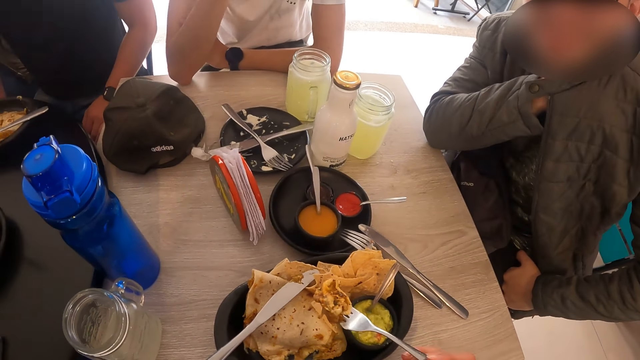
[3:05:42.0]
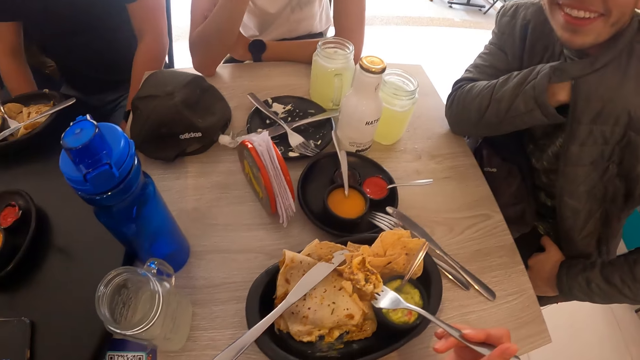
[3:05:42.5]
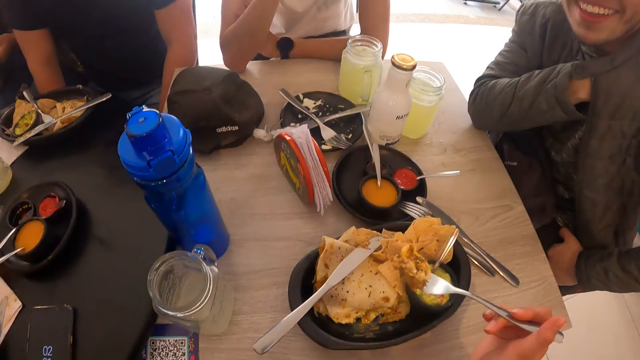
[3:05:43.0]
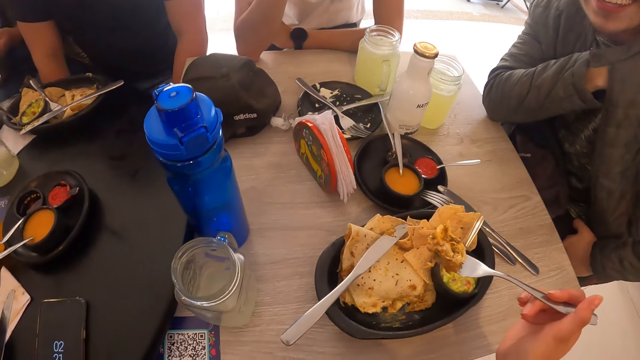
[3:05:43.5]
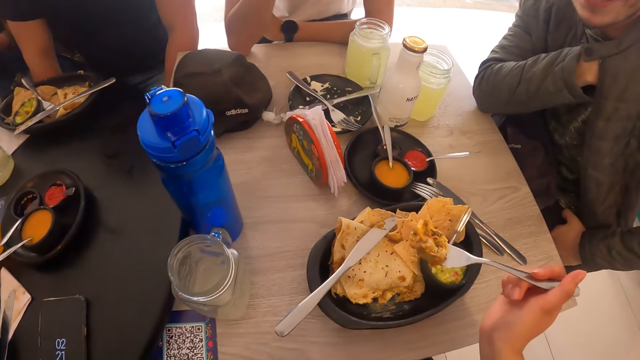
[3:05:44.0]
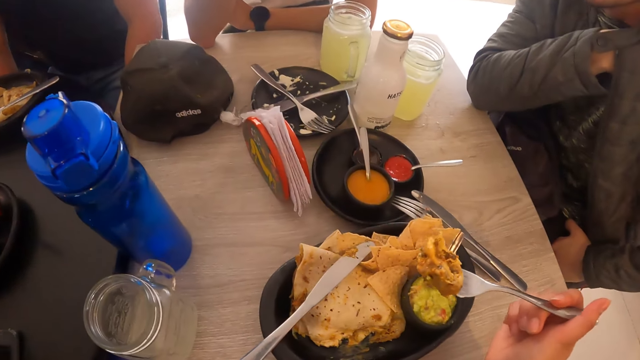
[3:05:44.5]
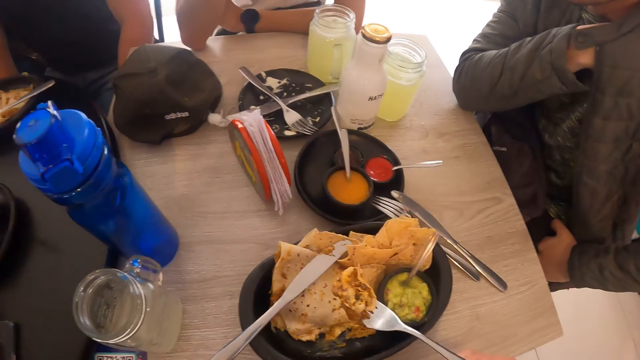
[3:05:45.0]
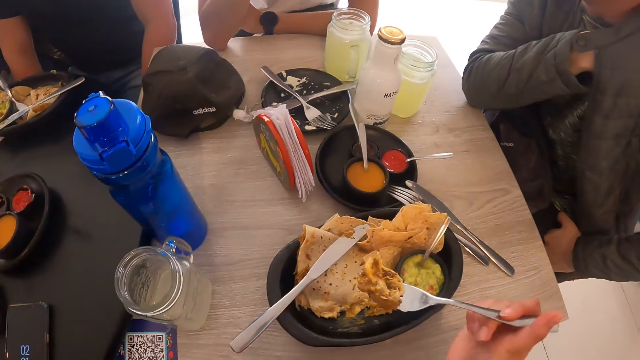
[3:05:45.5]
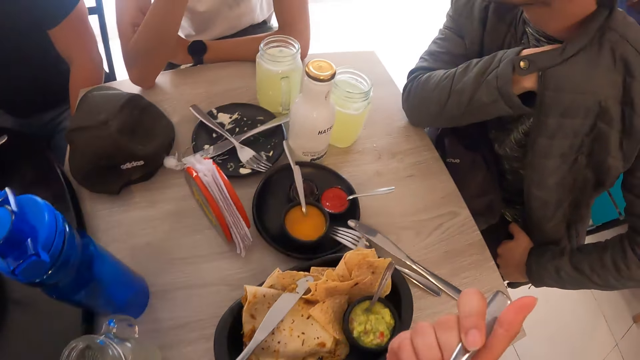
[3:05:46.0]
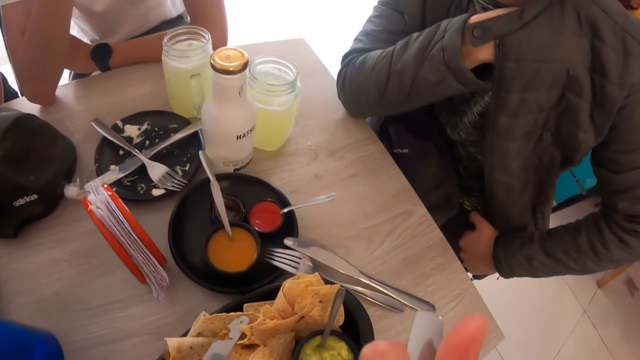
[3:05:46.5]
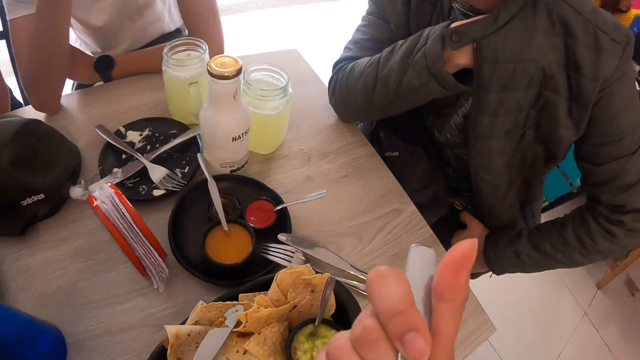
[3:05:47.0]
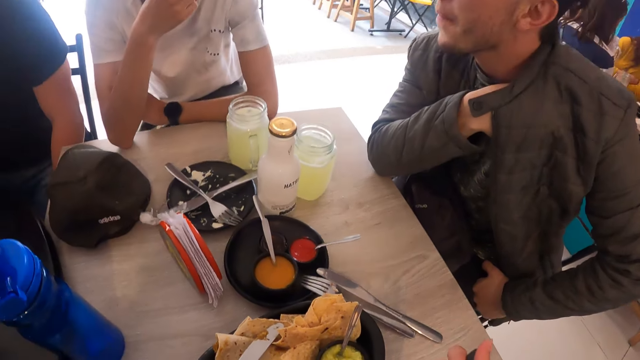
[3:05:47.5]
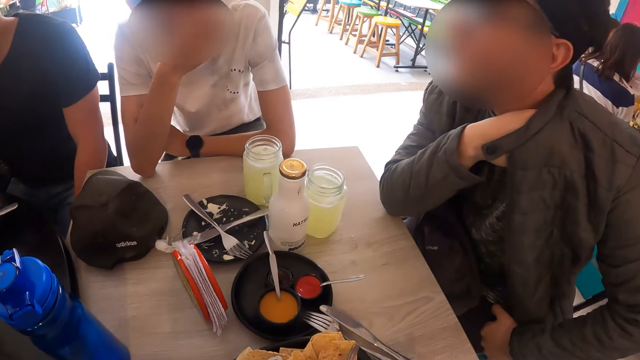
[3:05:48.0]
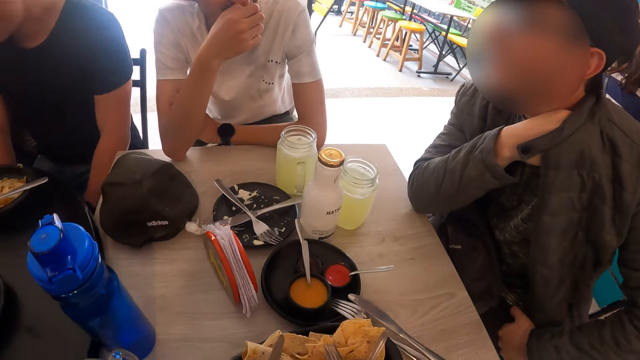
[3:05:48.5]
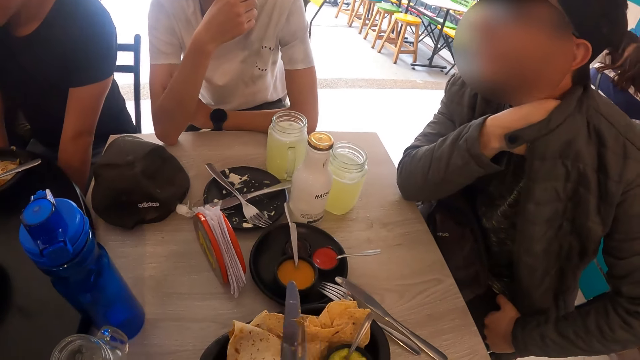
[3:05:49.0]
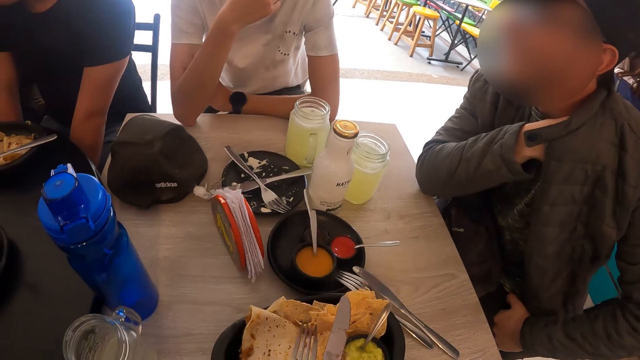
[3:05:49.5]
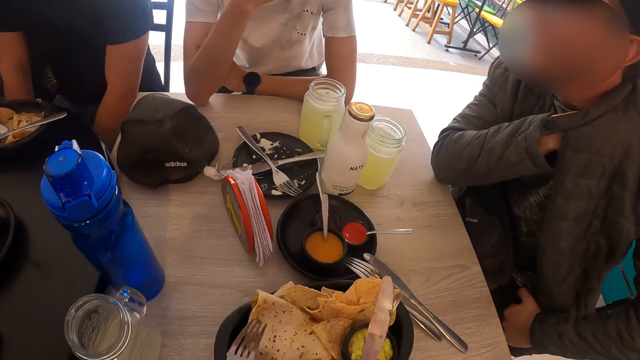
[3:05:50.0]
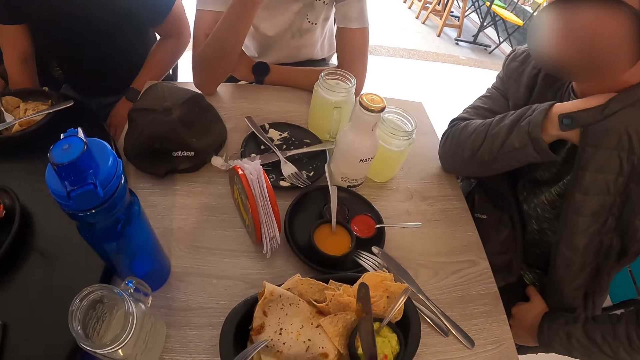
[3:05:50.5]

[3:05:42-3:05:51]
The camera wearer drops a knife. They eat a tortilla. They pick up the knife.

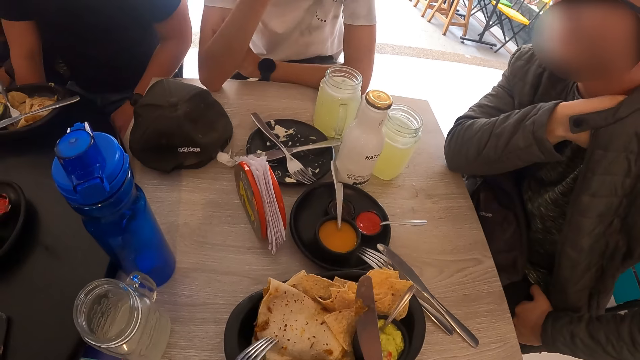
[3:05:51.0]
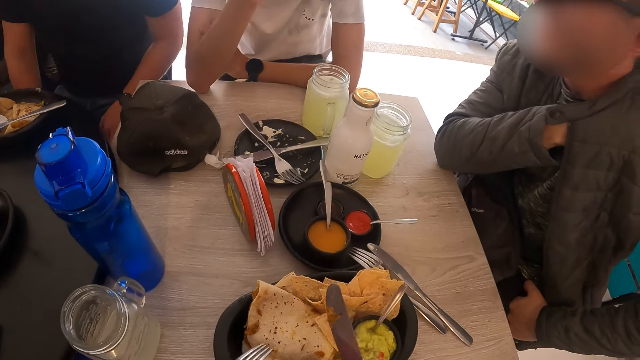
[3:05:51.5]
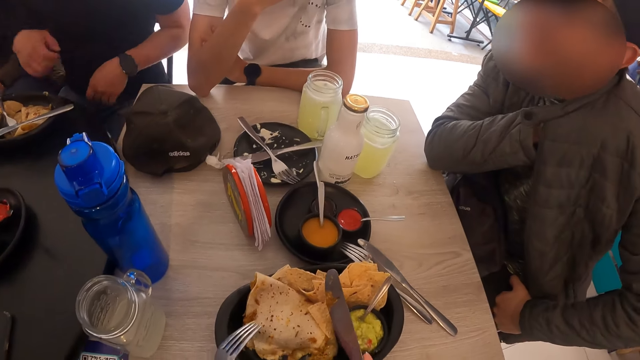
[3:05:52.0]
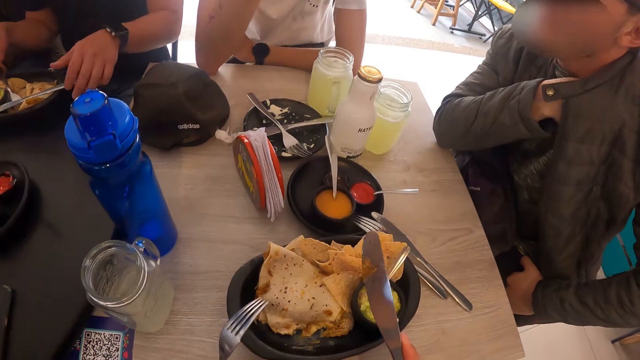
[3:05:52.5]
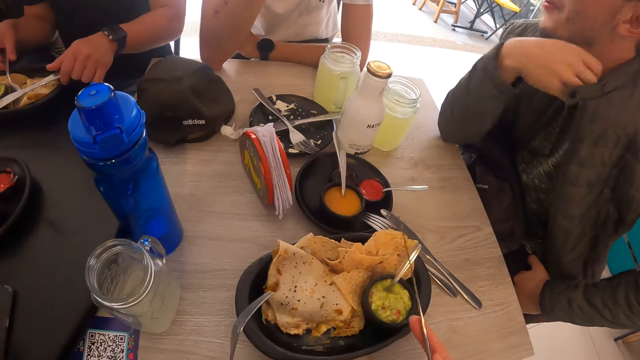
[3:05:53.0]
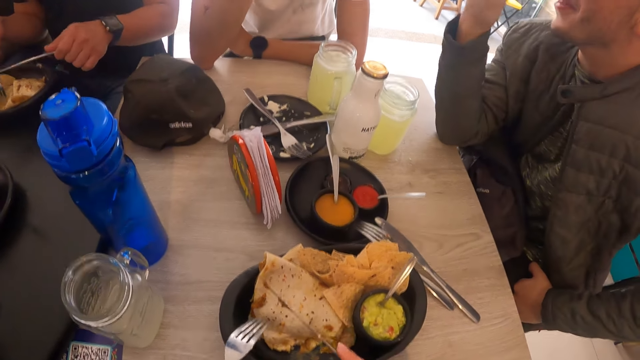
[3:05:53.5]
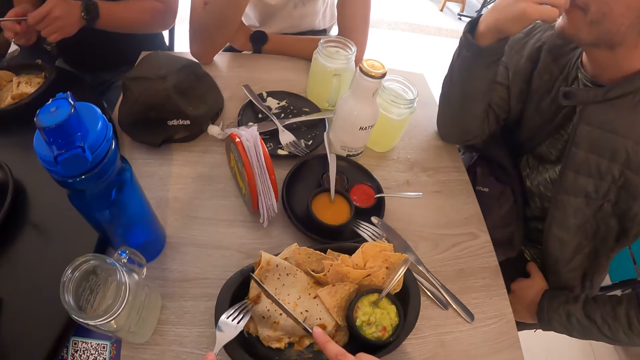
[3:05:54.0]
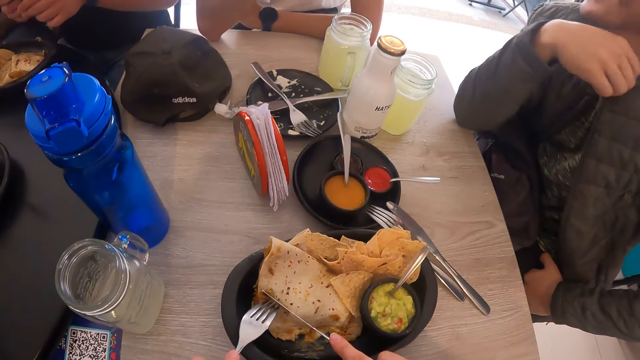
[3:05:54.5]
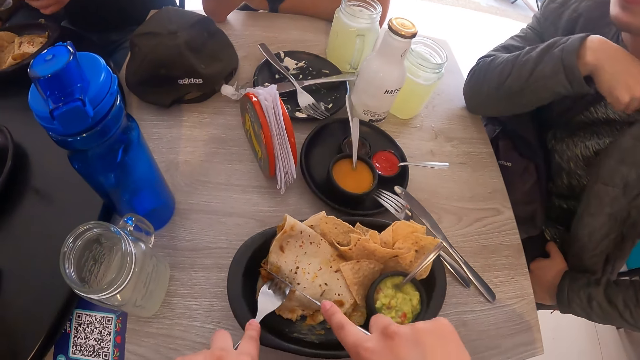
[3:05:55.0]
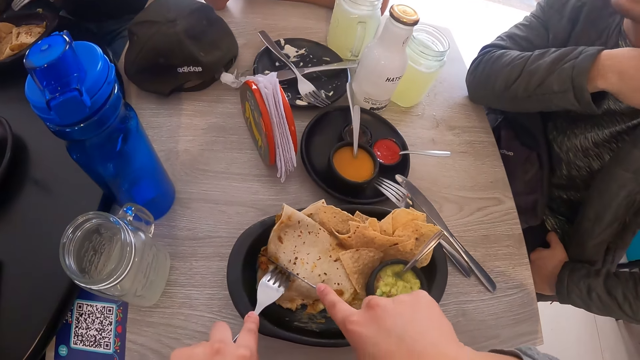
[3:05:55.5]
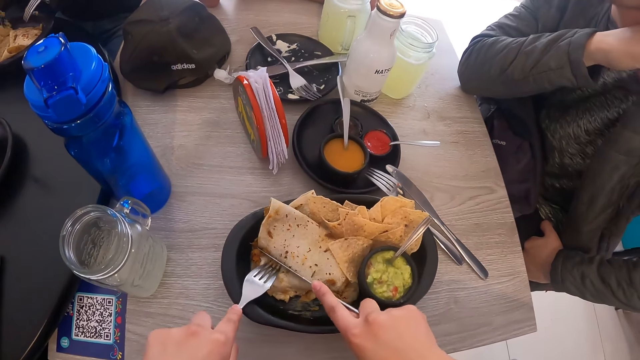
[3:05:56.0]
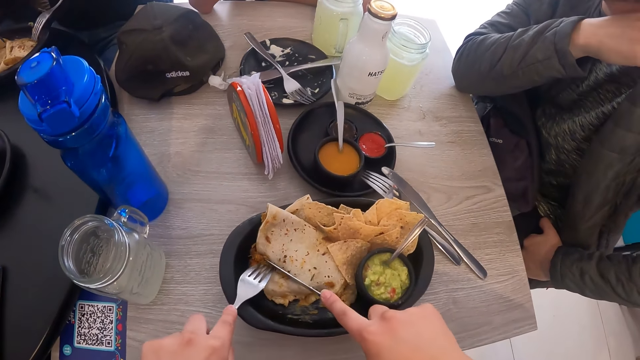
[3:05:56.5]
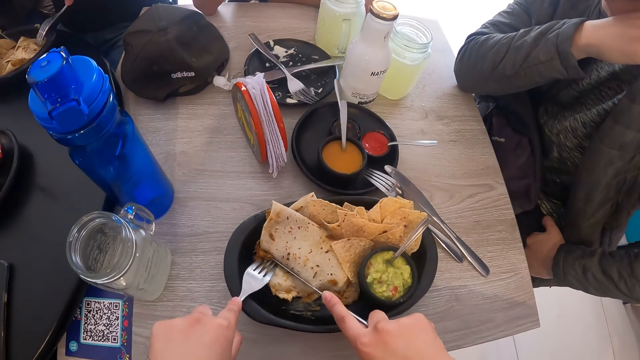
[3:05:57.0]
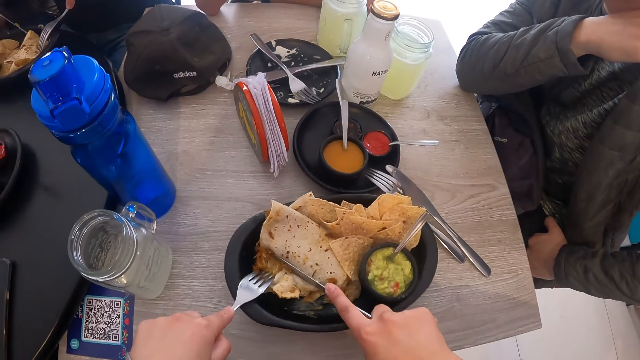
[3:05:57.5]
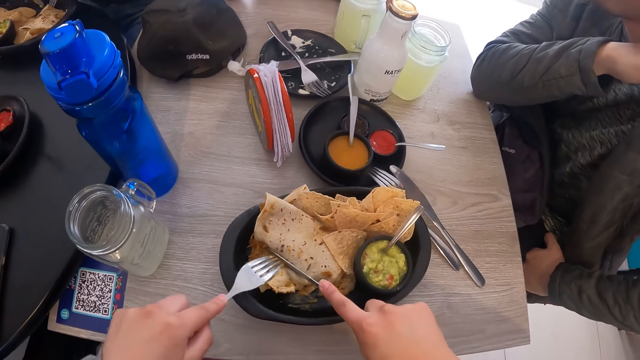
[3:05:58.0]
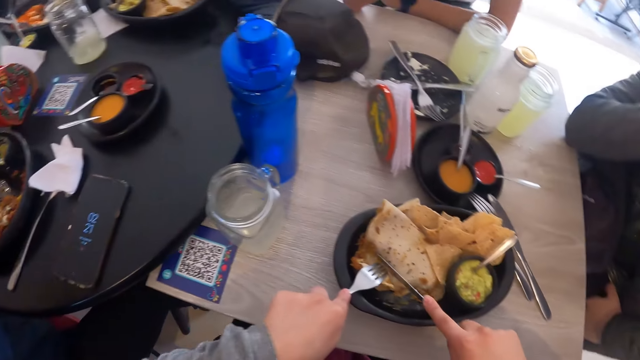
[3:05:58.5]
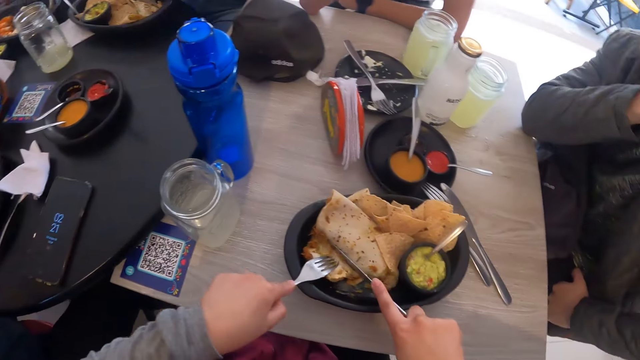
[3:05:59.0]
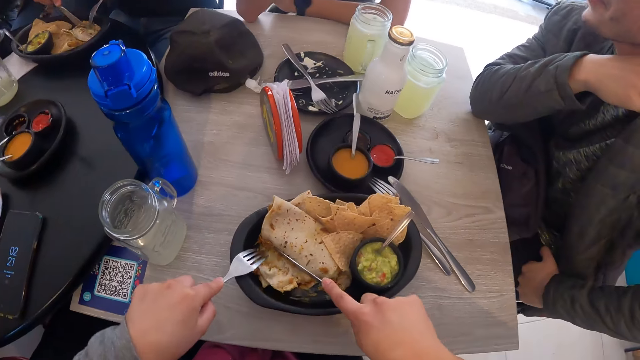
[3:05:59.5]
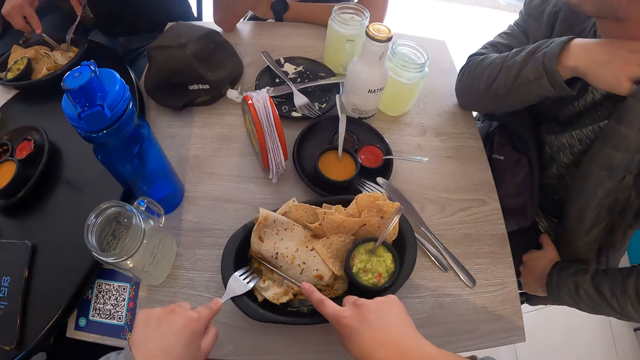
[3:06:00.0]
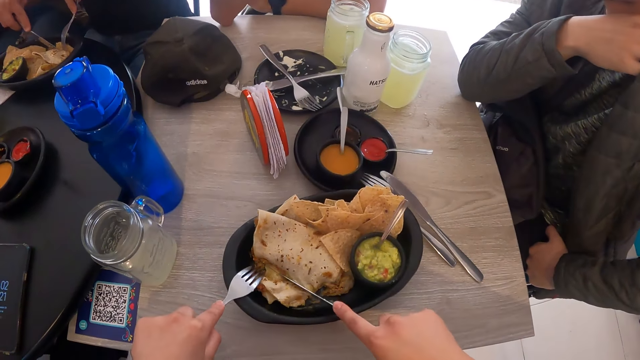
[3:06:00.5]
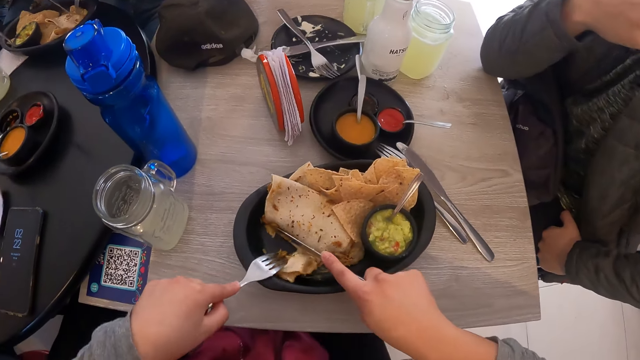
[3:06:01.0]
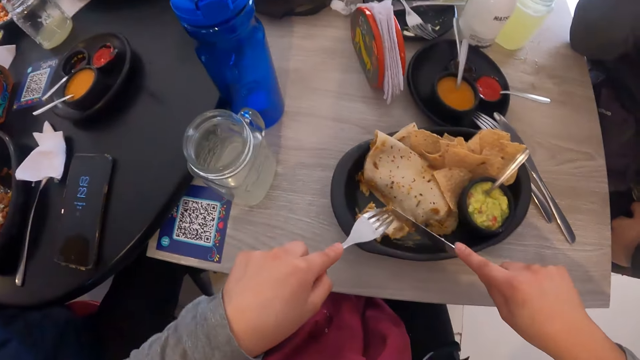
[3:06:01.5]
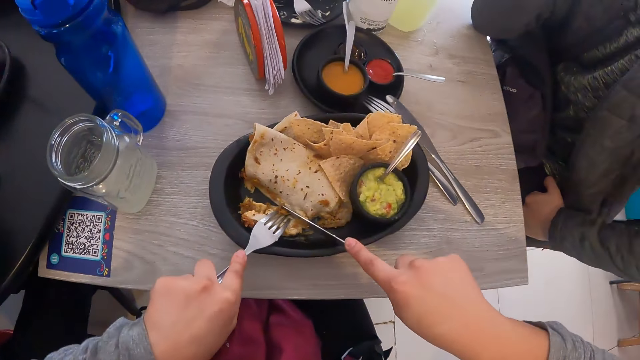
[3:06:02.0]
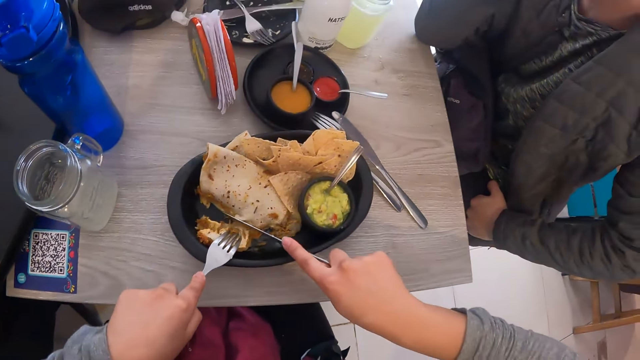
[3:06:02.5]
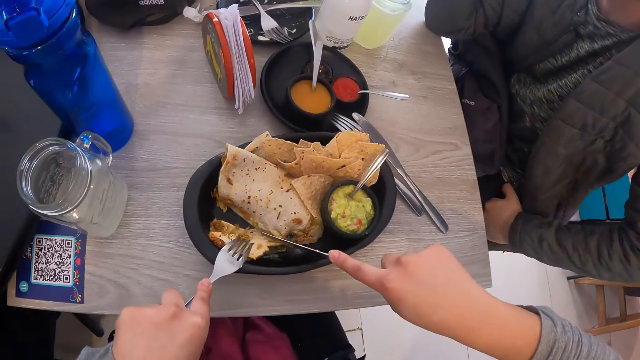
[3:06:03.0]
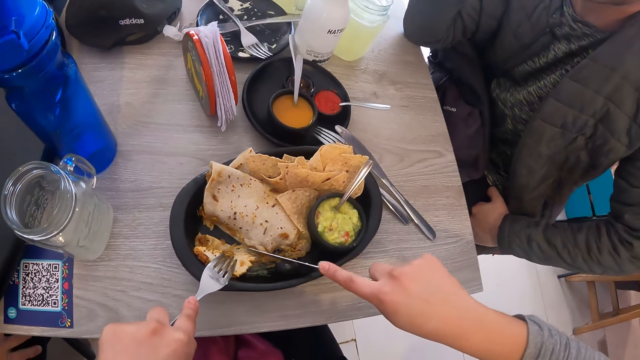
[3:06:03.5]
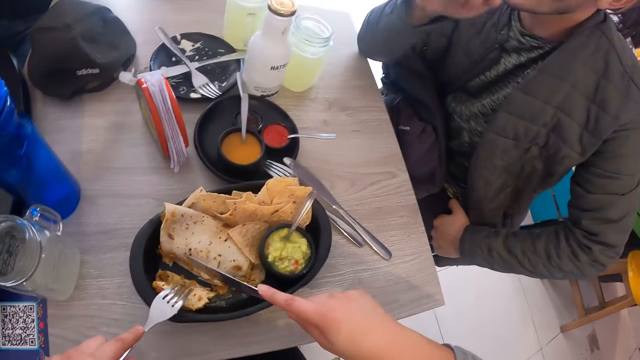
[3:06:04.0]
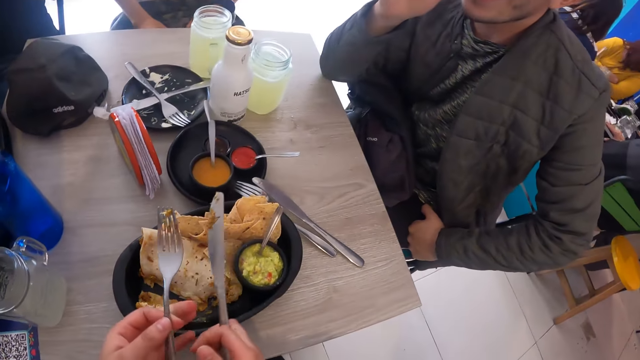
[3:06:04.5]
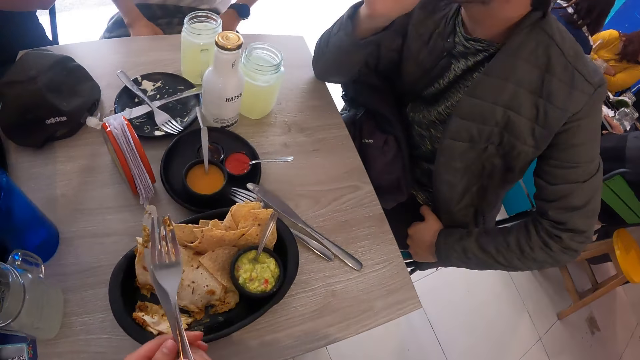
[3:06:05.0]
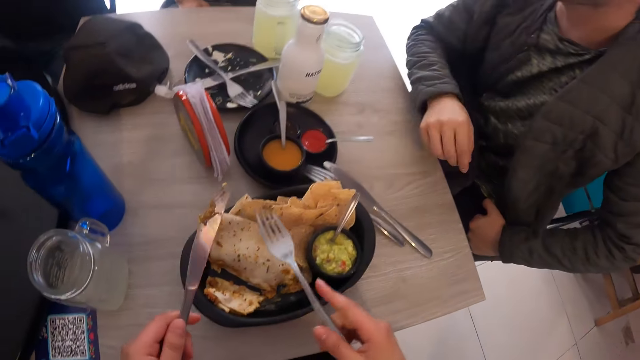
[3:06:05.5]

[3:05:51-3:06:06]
The camera wearer looks around. The man picks up the knife from the plate on the table with his left hand. He picks up the fork from the plate on the table with his right hand. The camera wearer cuts a tortilla. The man eats tacos from the plate with the fork and knife in his hands.
